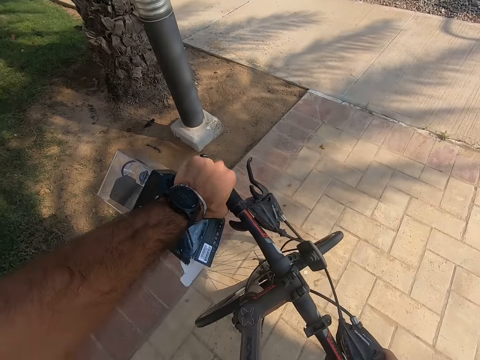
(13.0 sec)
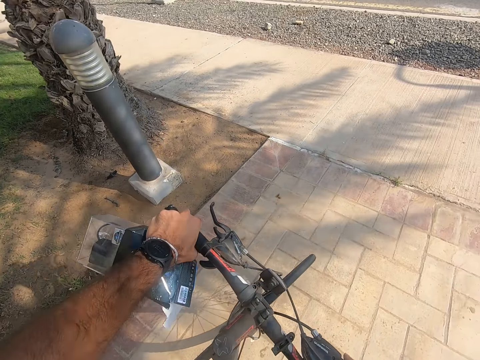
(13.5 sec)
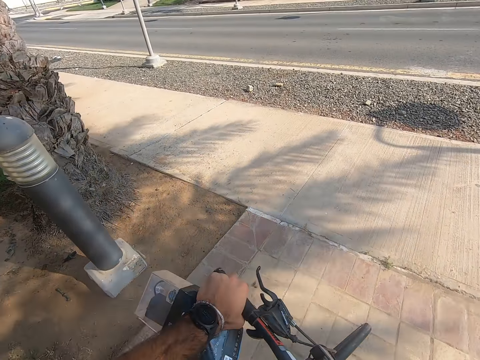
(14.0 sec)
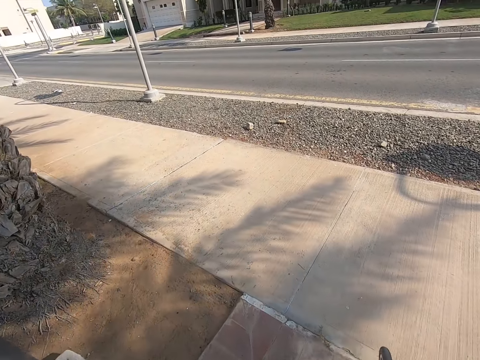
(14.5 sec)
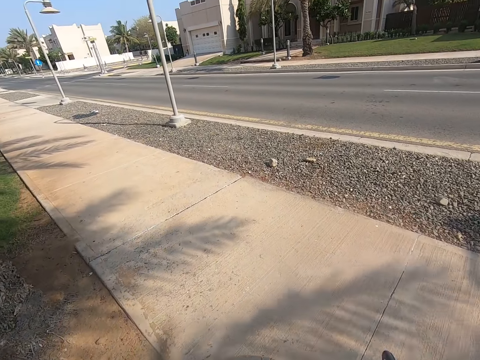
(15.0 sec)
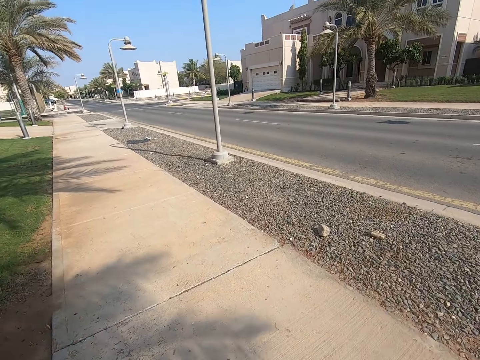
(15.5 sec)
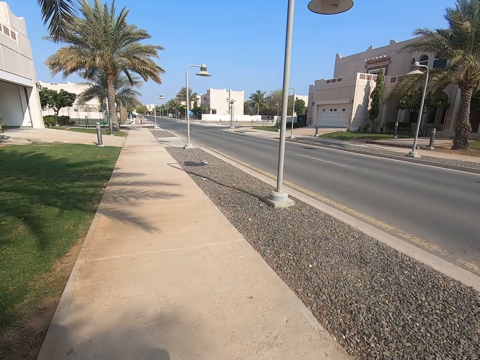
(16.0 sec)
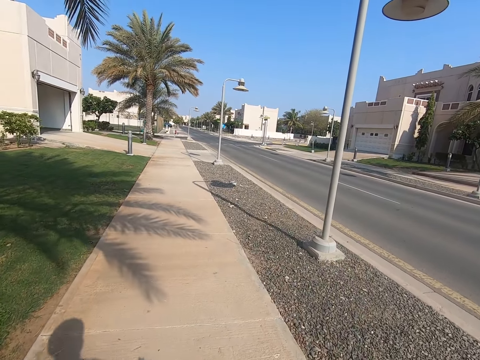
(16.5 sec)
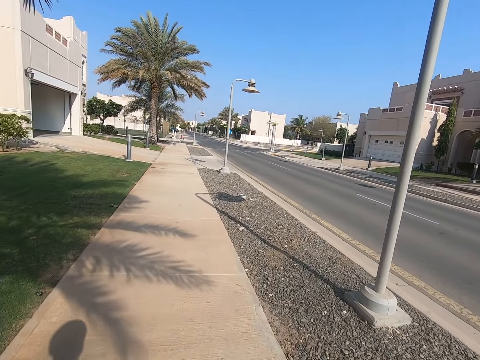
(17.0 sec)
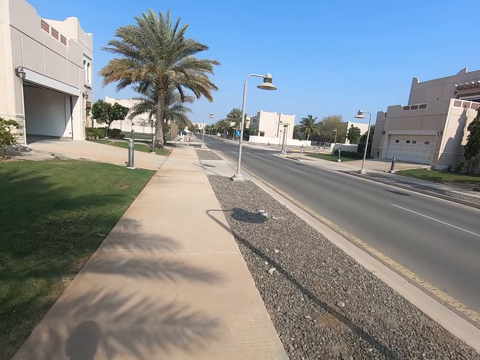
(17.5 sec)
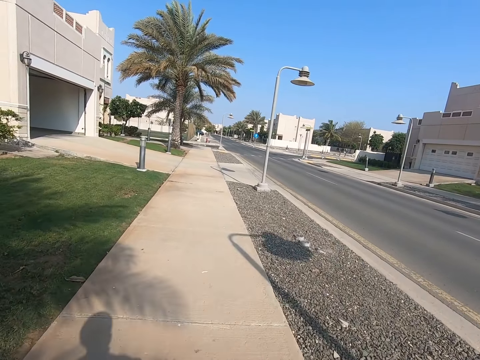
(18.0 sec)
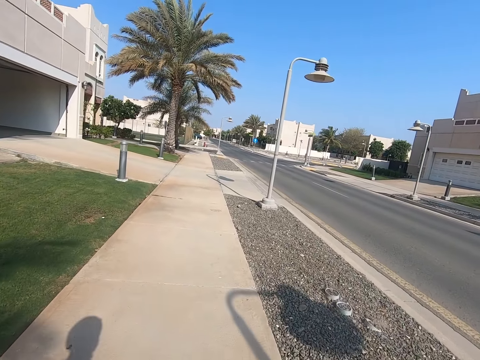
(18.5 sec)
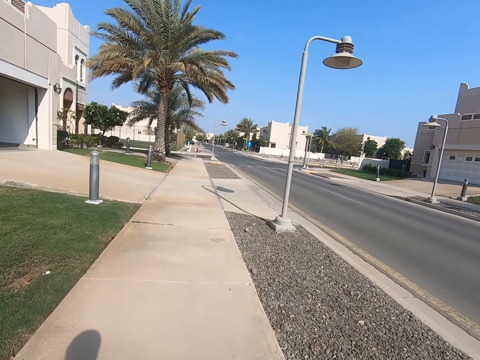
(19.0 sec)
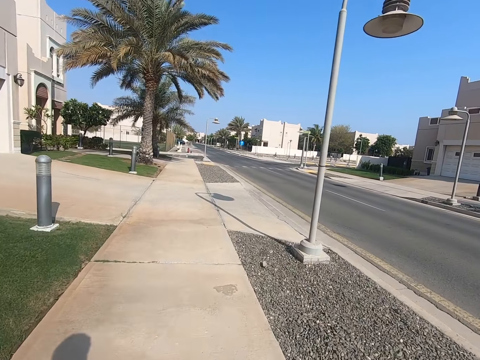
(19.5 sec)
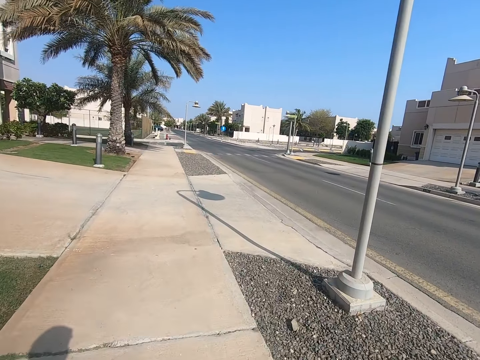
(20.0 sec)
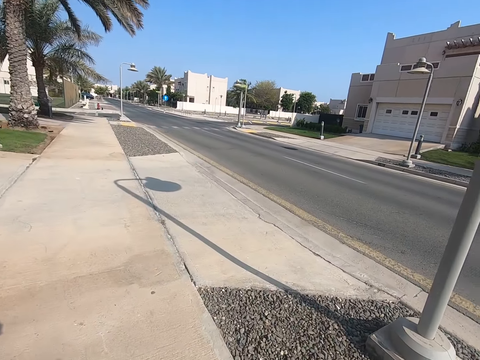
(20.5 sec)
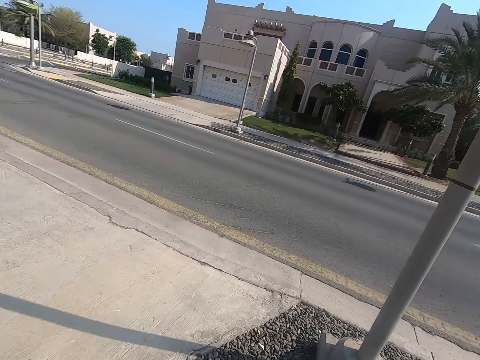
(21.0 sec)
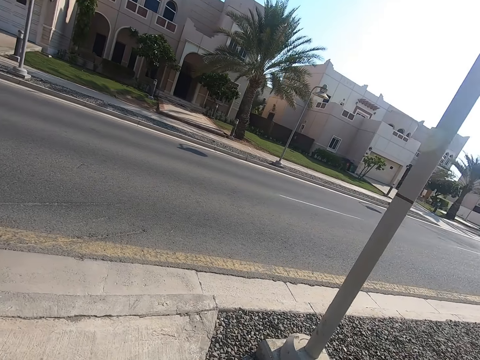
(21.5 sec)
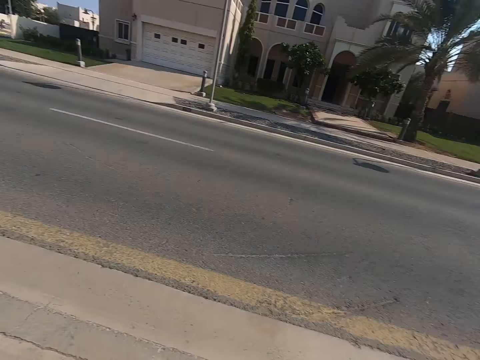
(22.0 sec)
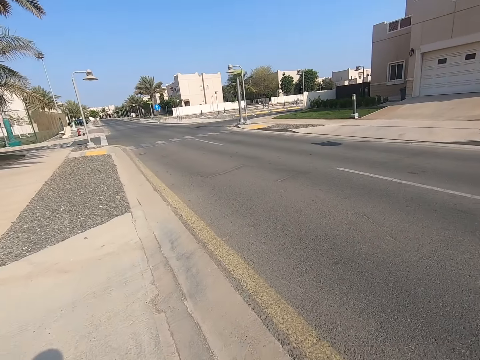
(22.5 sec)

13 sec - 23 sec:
The camera wearer rides the bicycle along the pavement.

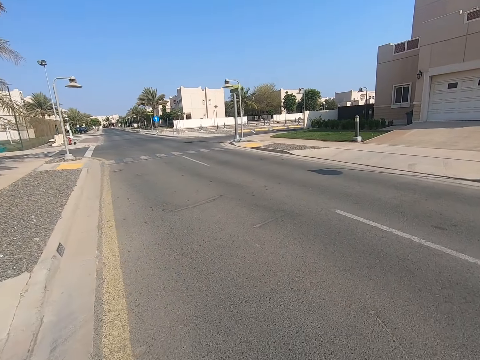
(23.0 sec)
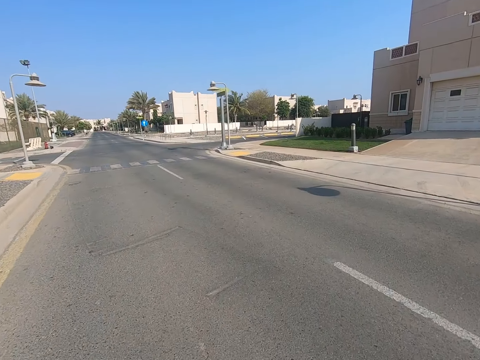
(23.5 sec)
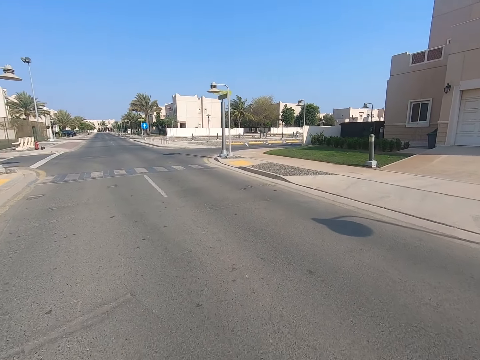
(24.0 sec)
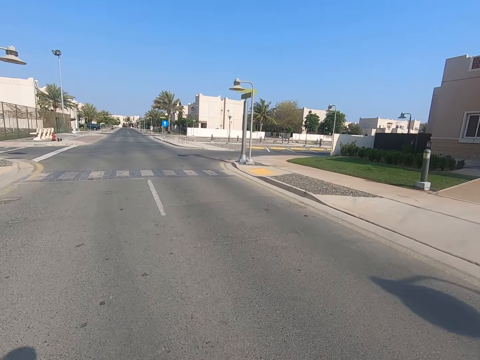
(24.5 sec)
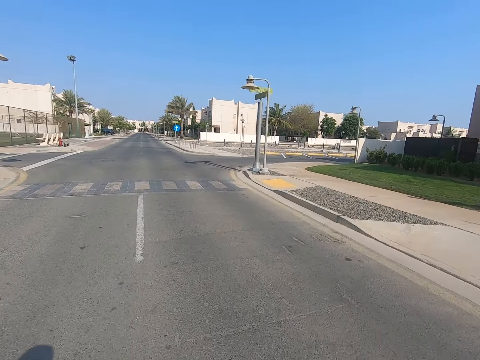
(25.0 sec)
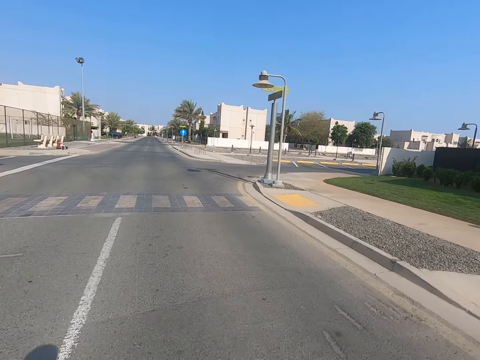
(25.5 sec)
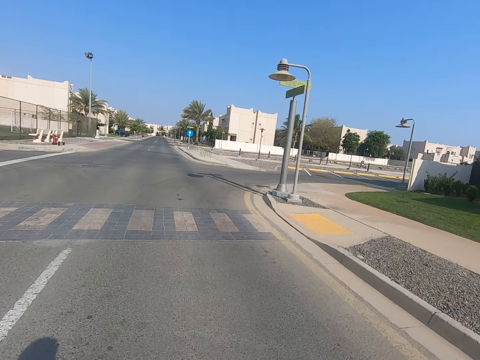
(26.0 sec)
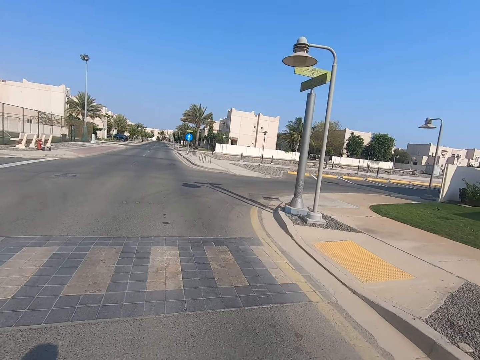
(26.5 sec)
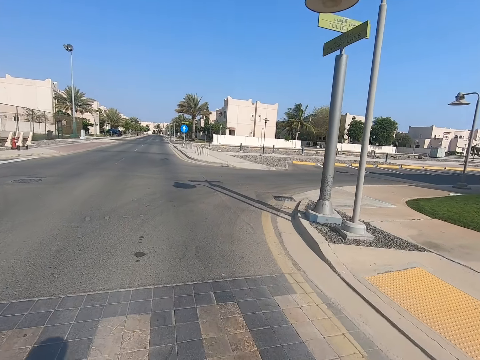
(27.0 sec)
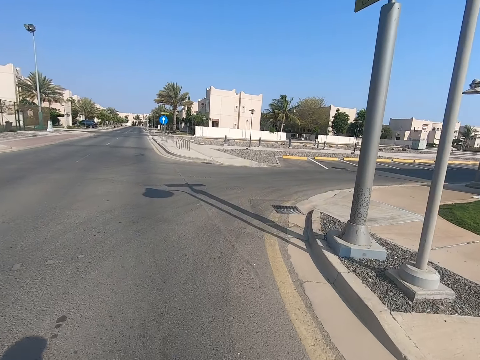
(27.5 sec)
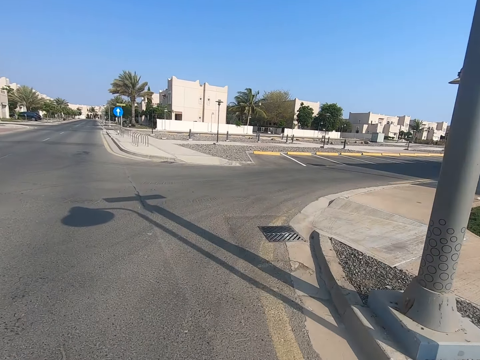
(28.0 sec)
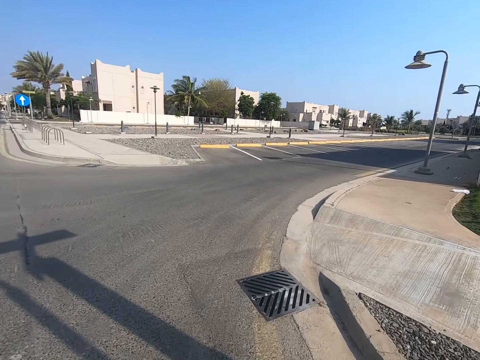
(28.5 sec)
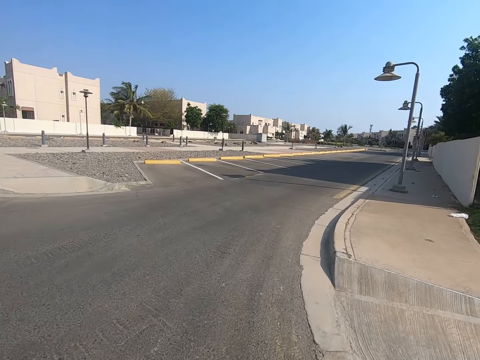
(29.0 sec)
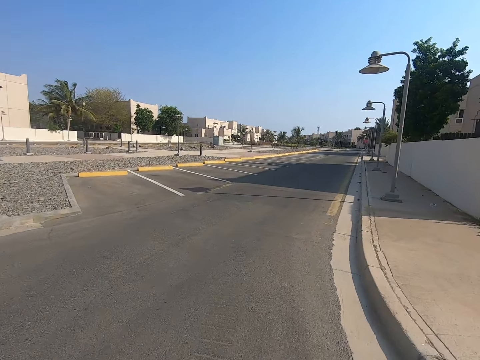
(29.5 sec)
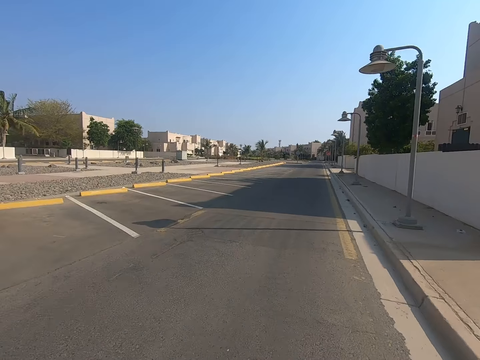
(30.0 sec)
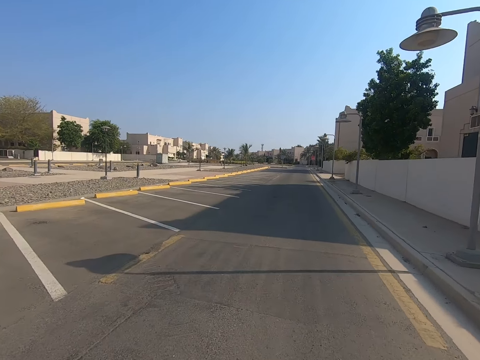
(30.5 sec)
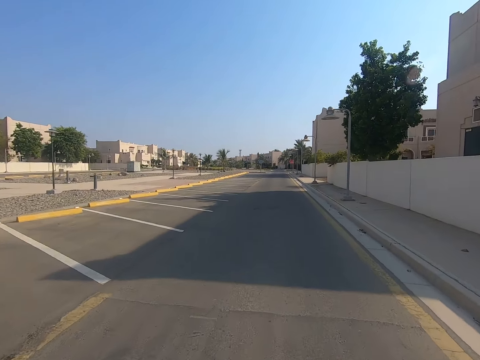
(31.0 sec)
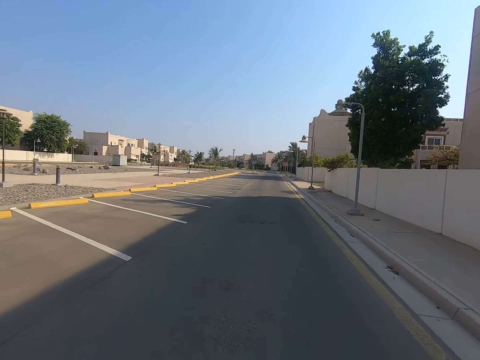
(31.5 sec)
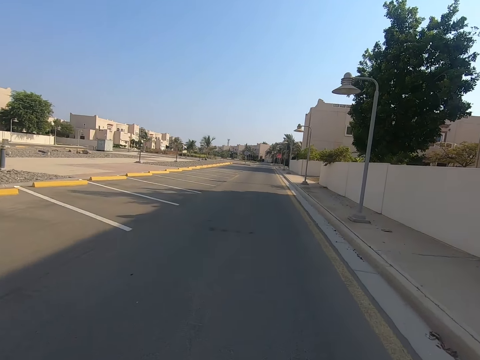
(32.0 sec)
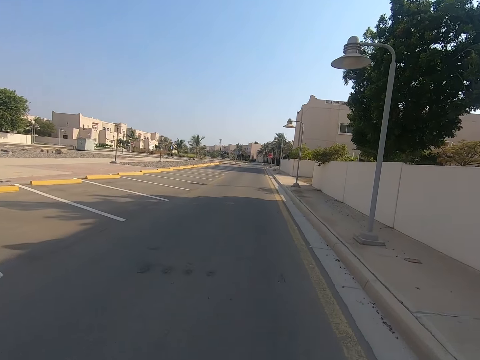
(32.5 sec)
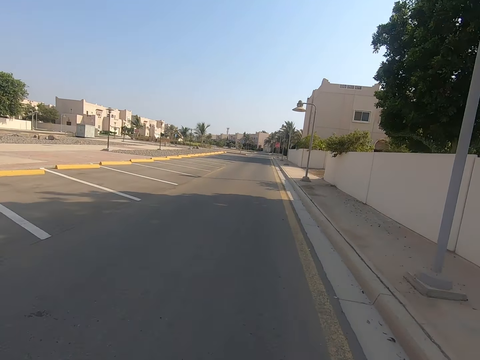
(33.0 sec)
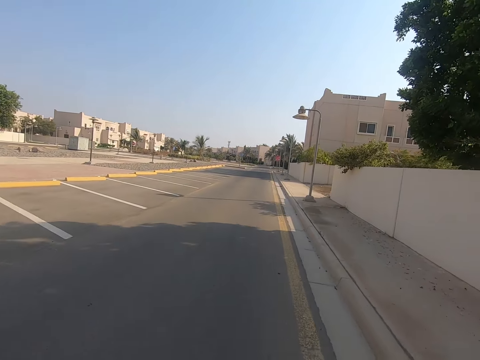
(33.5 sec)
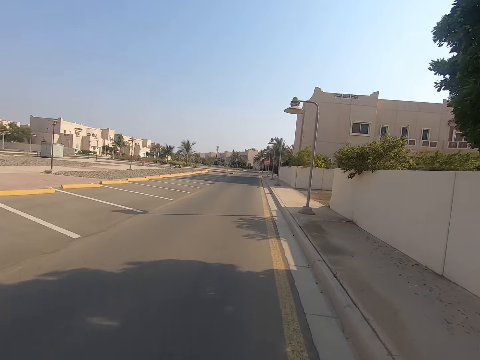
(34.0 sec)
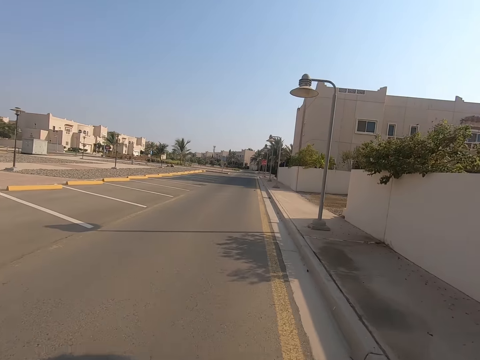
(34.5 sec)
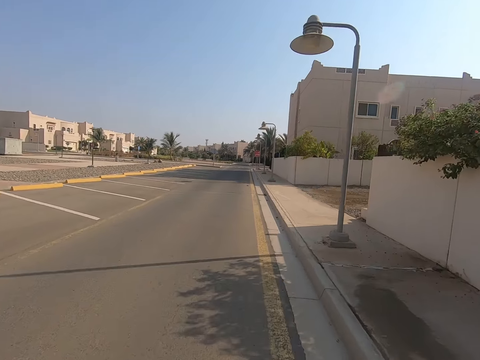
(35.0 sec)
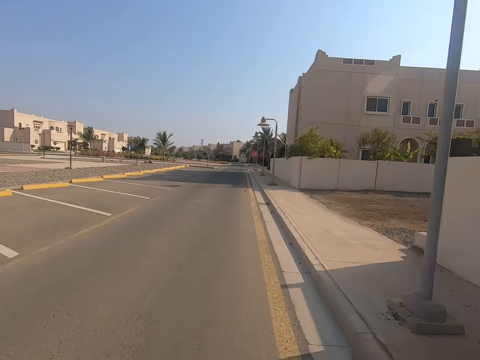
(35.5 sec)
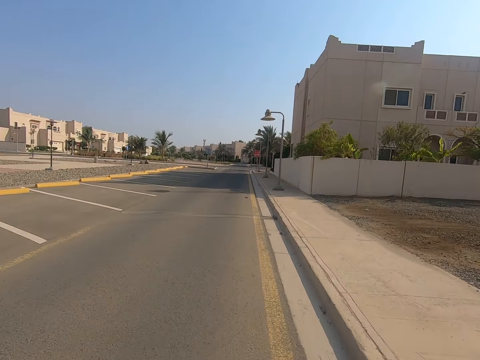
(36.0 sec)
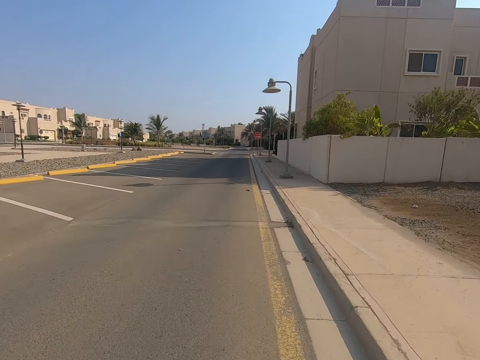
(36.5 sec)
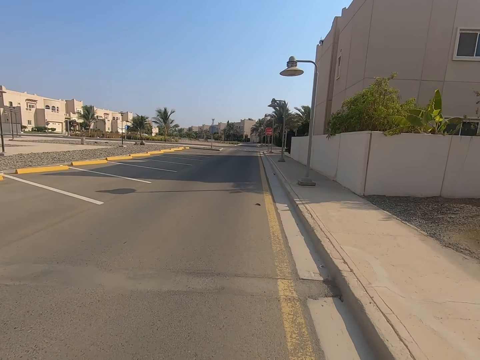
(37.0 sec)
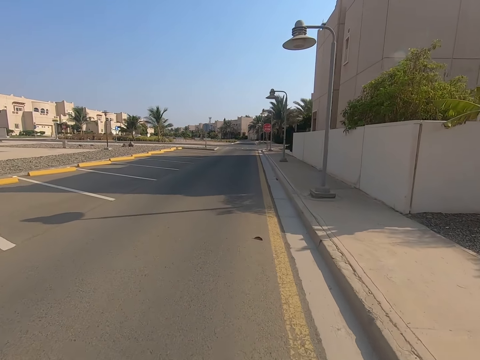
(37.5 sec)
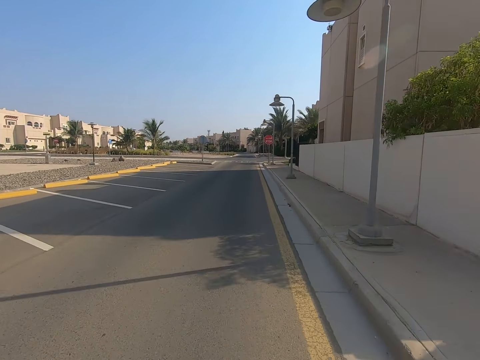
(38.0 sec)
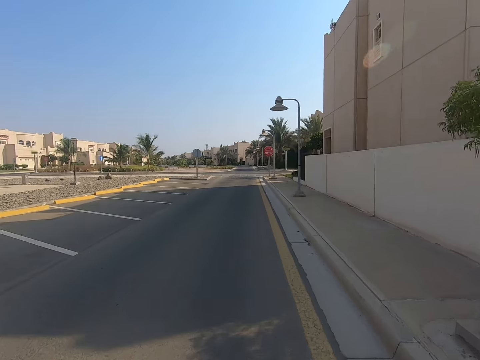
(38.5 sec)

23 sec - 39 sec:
The camera wearer rides the bicycle on the road. They turn right. They cycle on the road.
